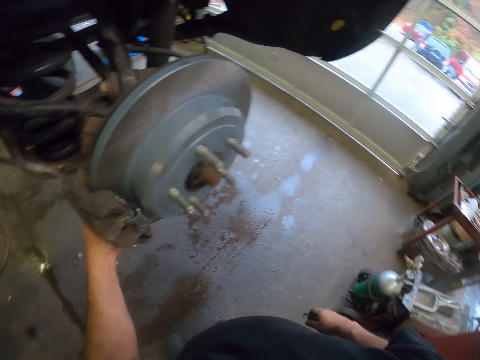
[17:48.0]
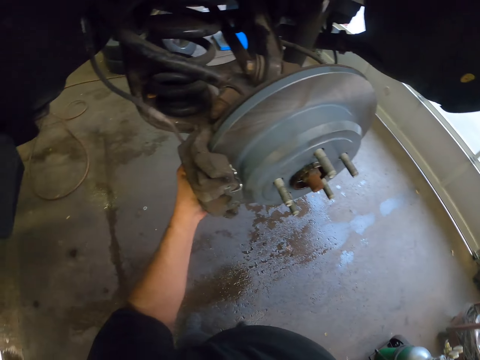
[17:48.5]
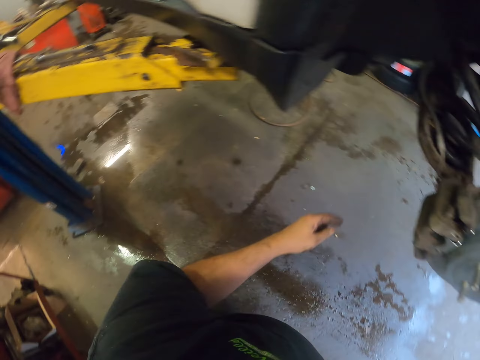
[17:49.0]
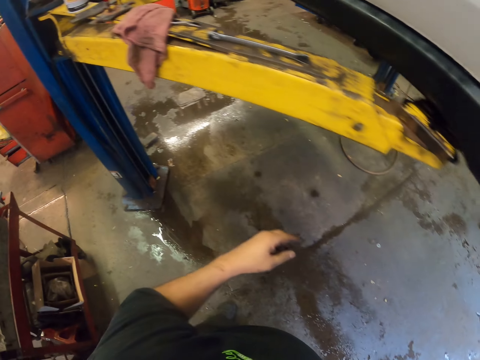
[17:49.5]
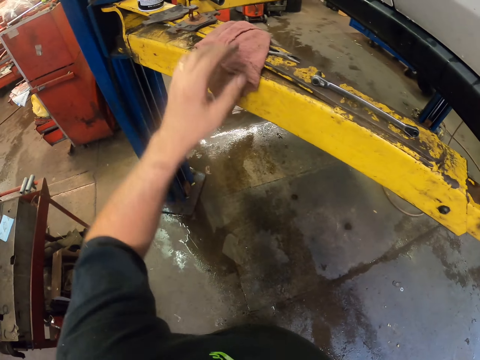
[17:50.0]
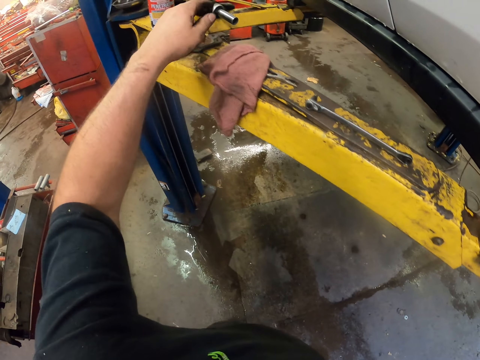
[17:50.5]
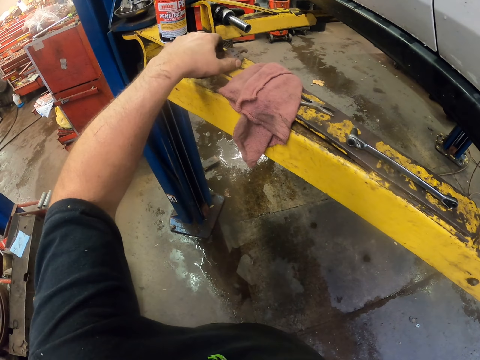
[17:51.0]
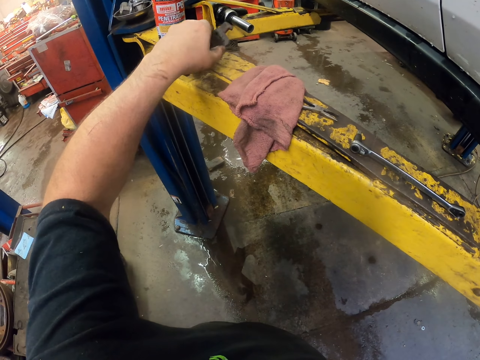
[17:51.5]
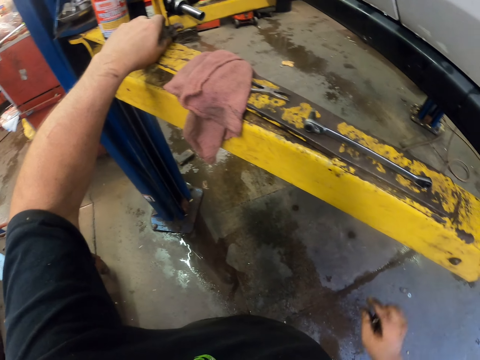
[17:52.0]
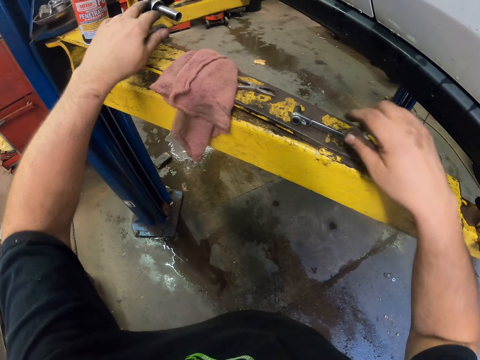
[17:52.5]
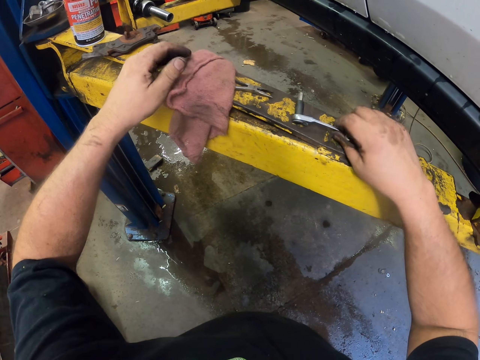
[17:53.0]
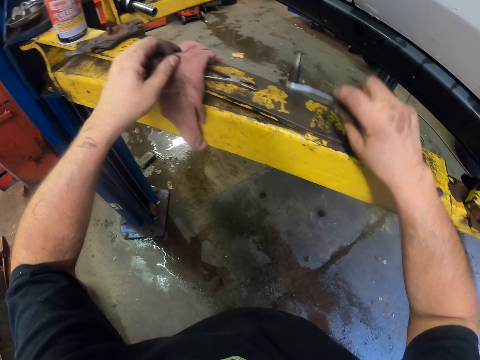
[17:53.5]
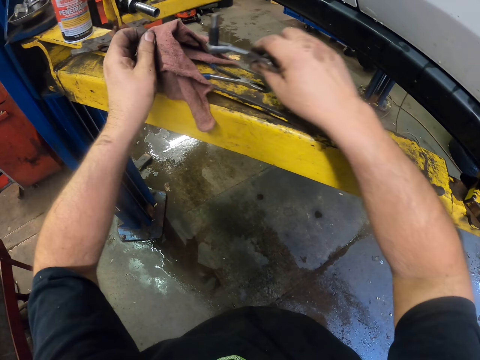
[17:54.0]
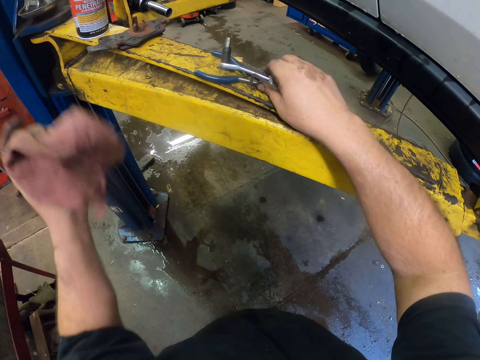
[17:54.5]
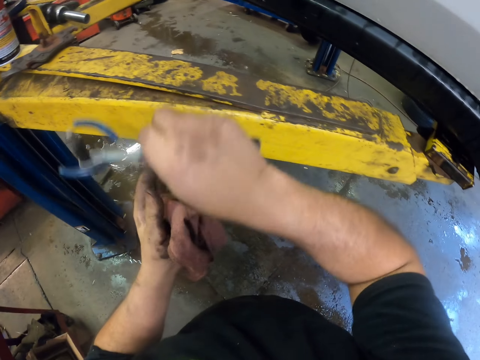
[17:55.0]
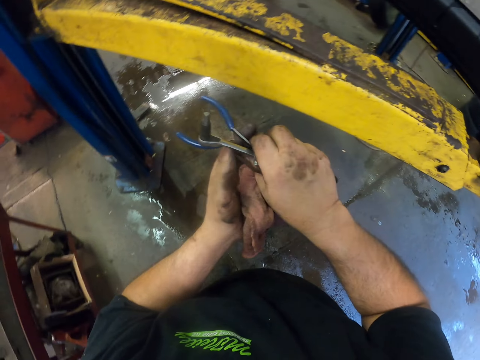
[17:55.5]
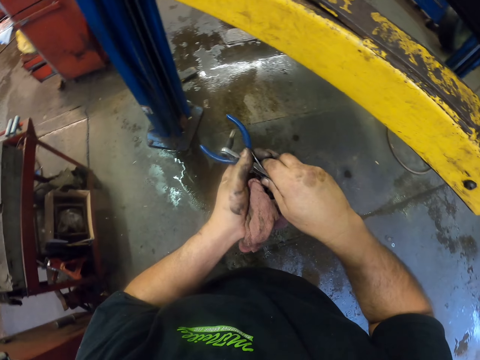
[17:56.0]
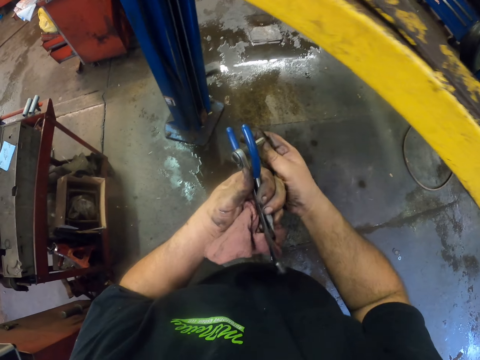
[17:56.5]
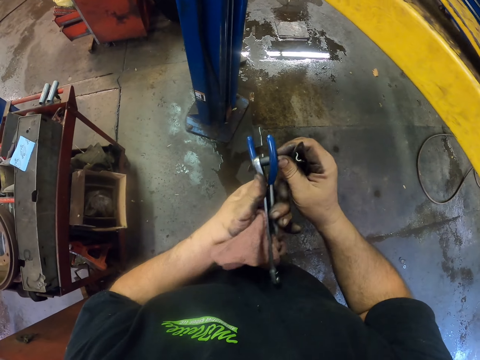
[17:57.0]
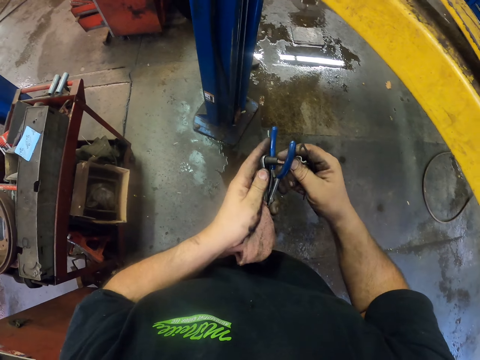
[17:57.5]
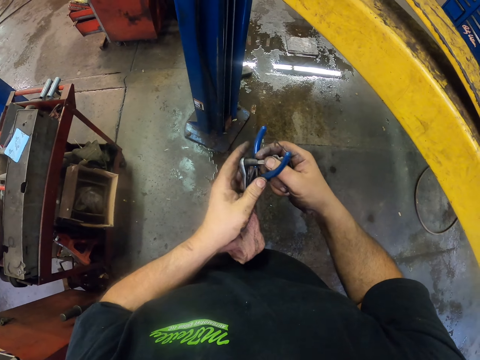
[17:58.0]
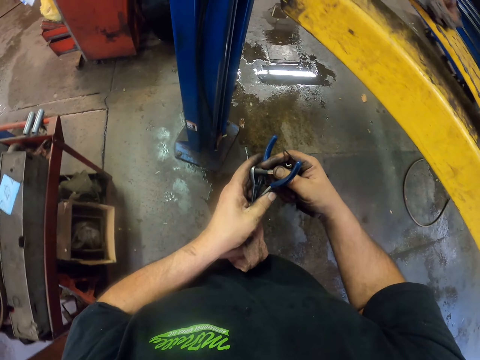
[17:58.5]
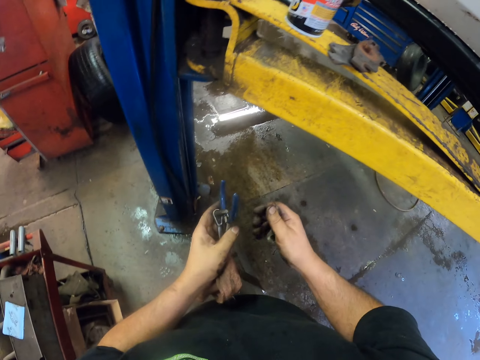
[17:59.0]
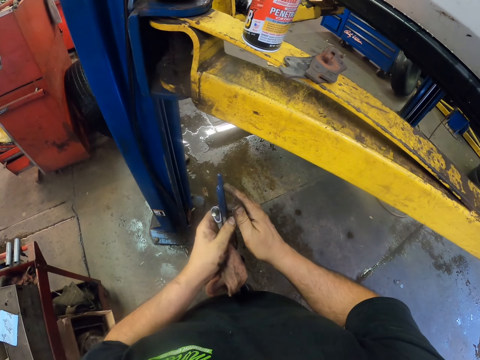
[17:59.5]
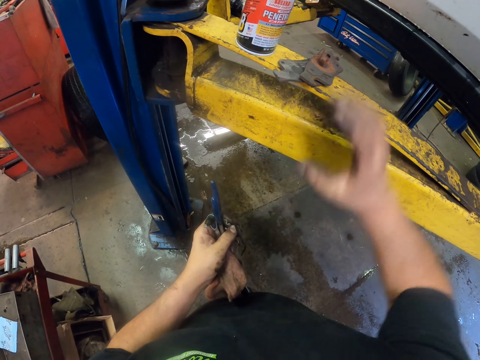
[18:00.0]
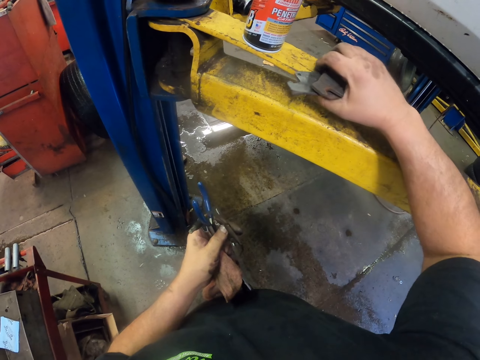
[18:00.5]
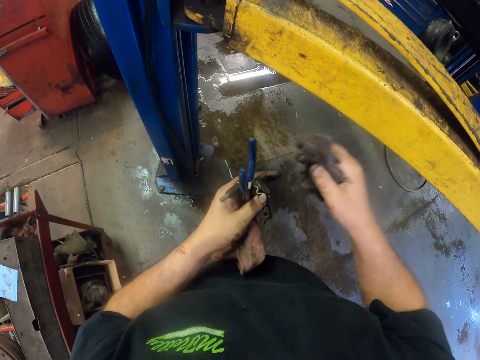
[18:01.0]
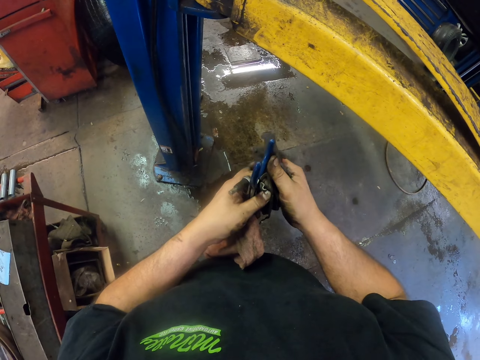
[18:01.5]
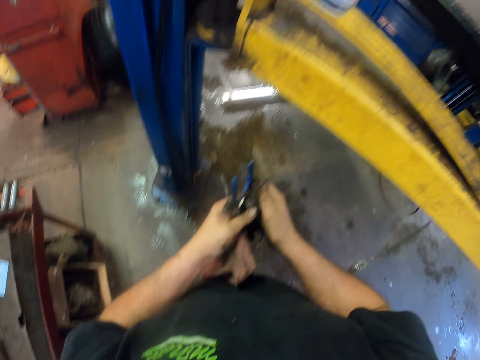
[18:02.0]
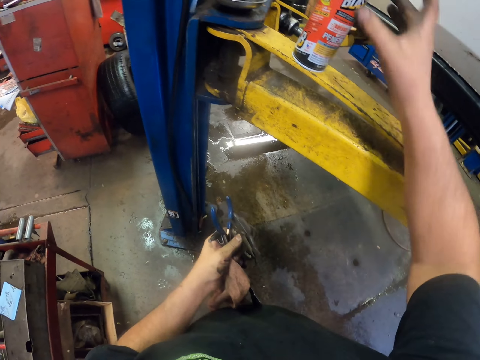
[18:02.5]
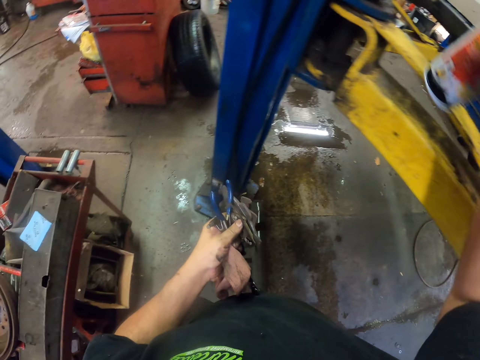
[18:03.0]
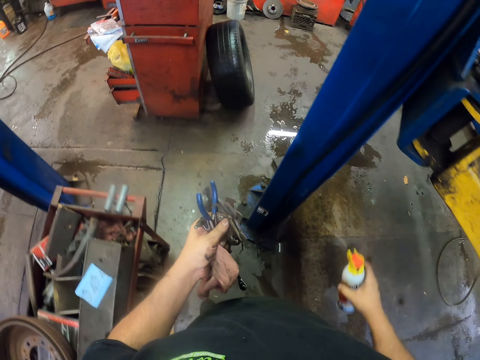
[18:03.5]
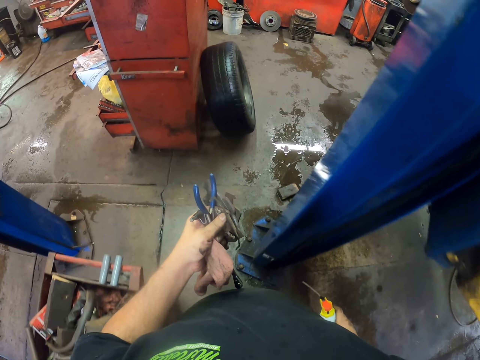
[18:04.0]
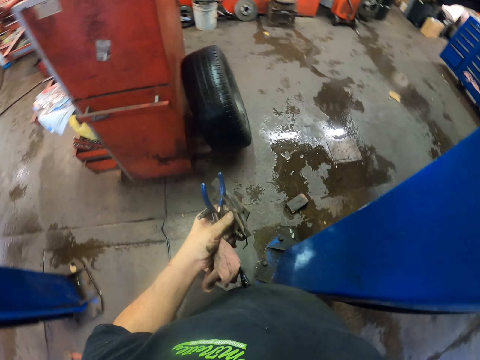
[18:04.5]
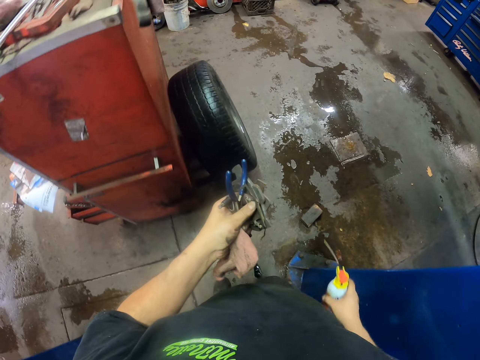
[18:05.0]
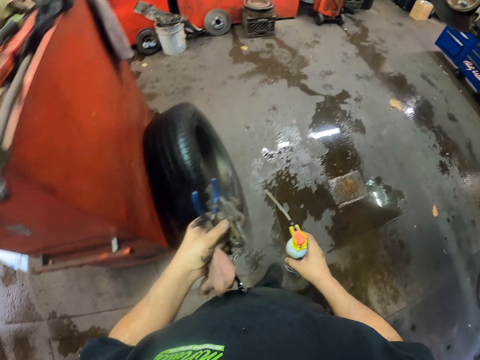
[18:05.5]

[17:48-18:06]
The camera wearer puts something aside. They pick up a spanner or socket nut driver, a hand towel and pliers. They put the socket nut driver on the other hand. They press the socket nut driver tip. They put something on the hand. They pick up the metal. They put the metal on the hand. They pick up a spray bottle. They walk to the tool box.

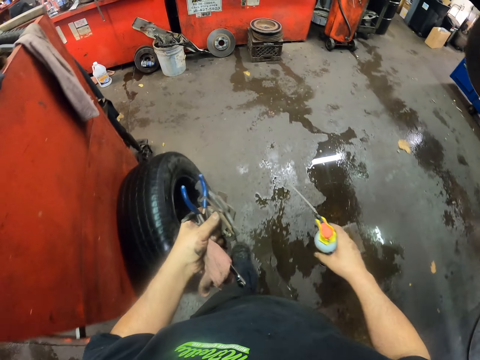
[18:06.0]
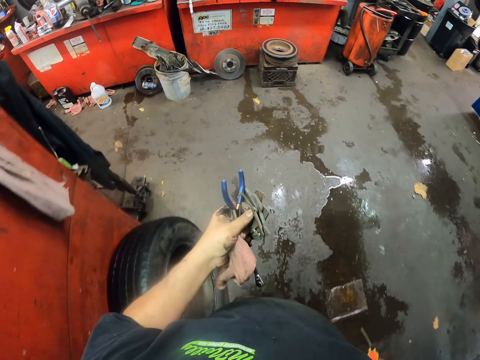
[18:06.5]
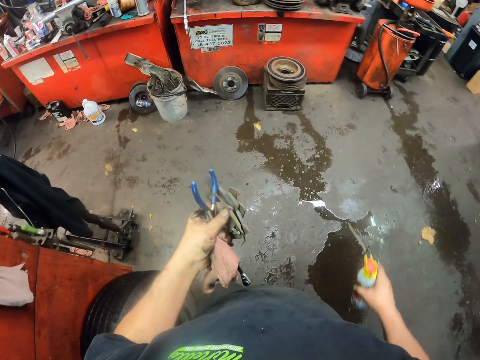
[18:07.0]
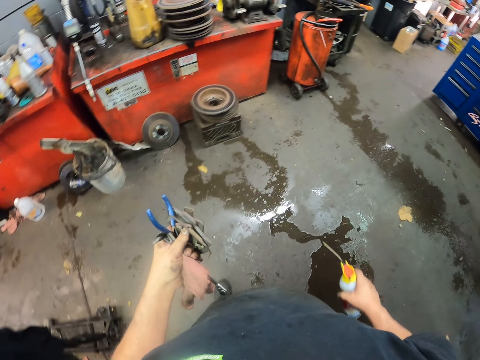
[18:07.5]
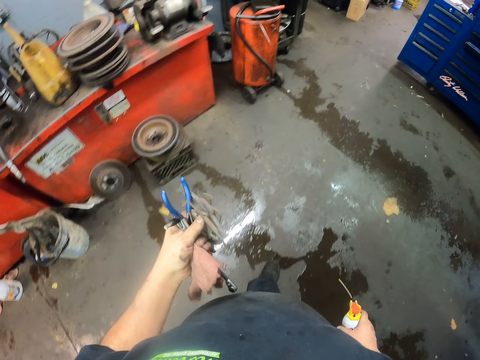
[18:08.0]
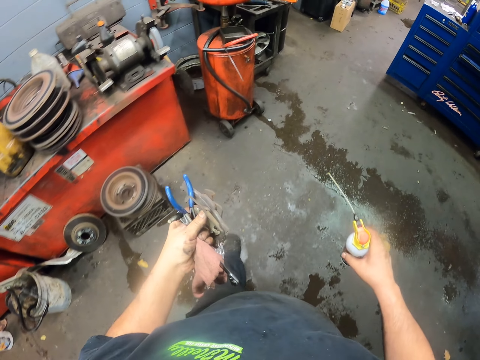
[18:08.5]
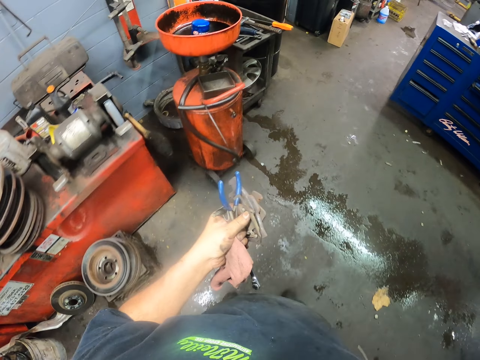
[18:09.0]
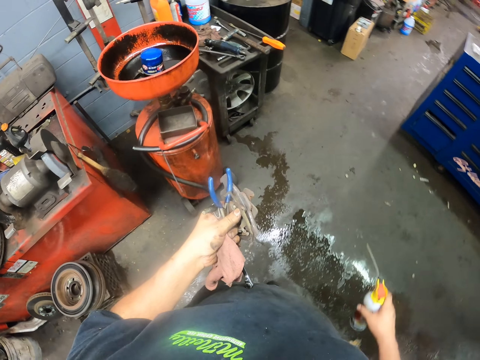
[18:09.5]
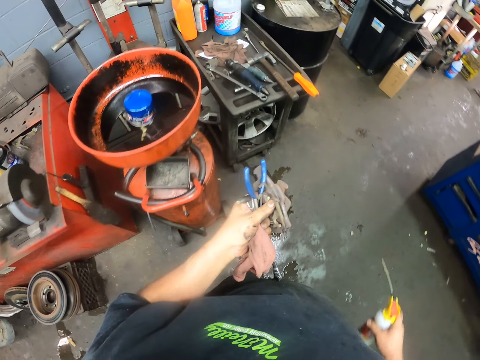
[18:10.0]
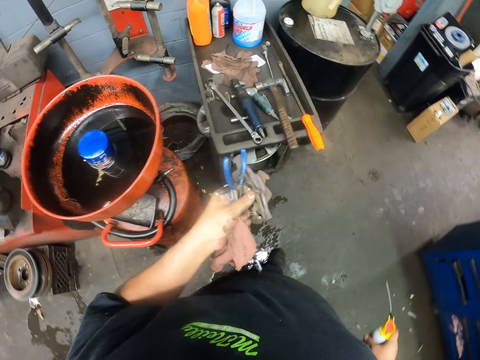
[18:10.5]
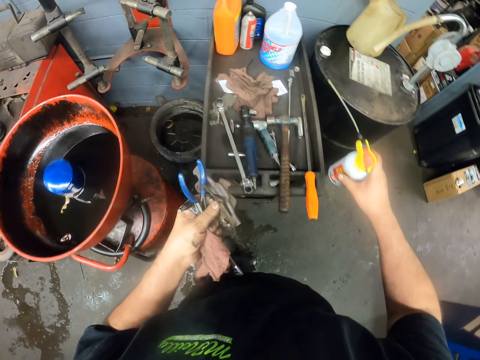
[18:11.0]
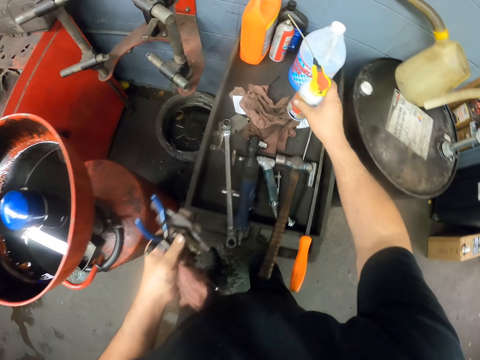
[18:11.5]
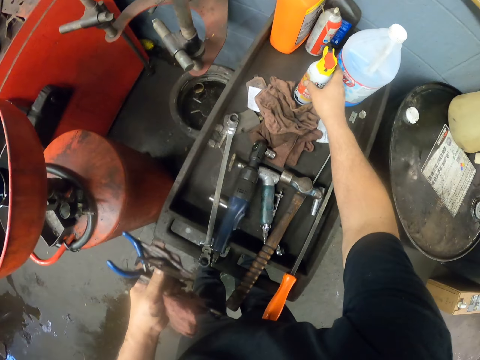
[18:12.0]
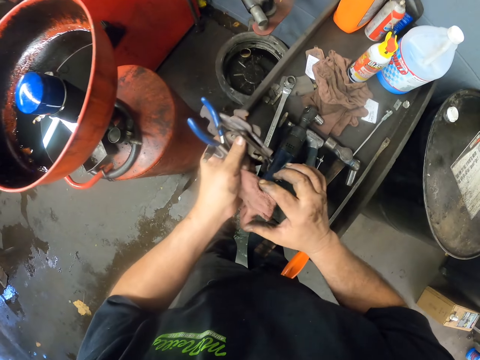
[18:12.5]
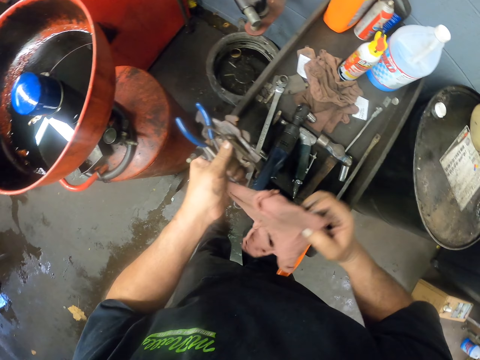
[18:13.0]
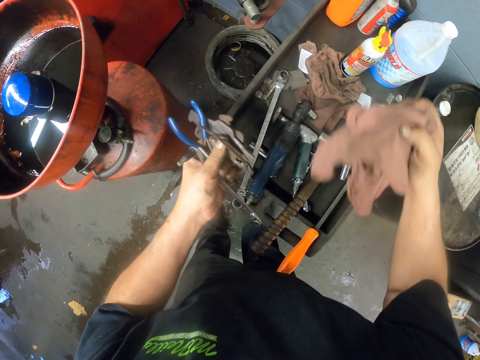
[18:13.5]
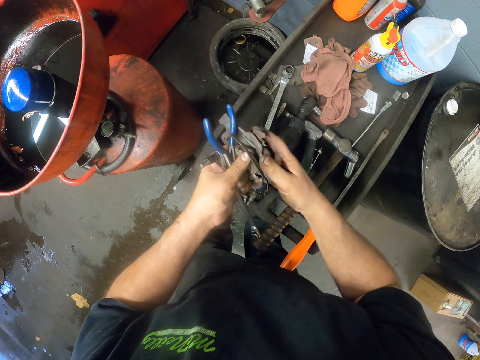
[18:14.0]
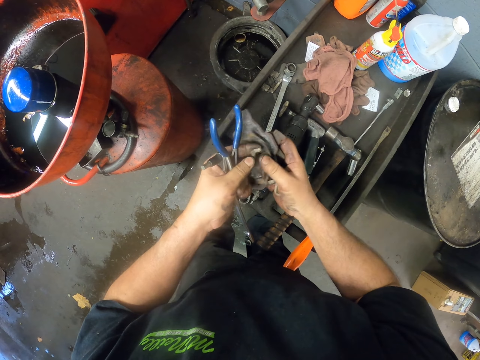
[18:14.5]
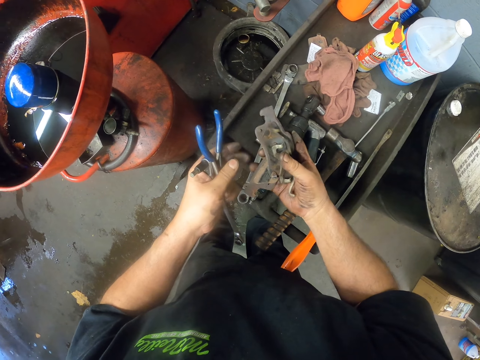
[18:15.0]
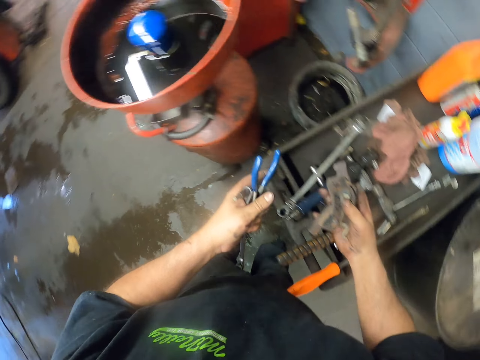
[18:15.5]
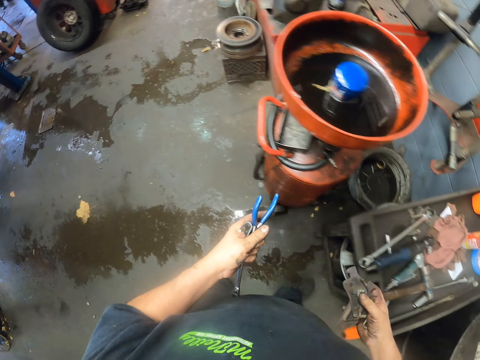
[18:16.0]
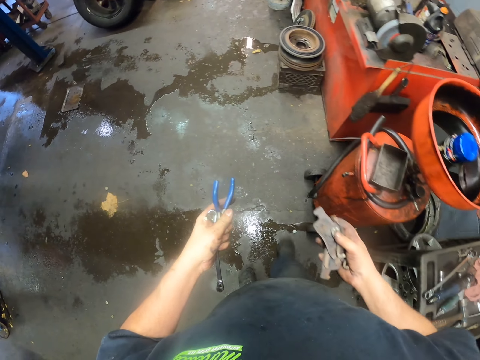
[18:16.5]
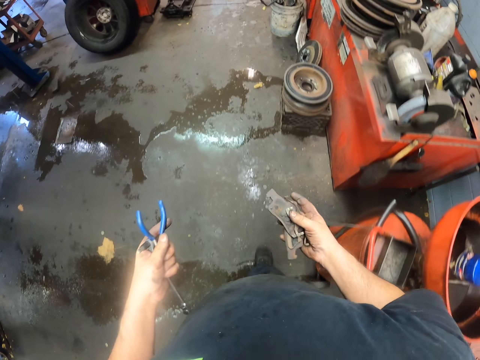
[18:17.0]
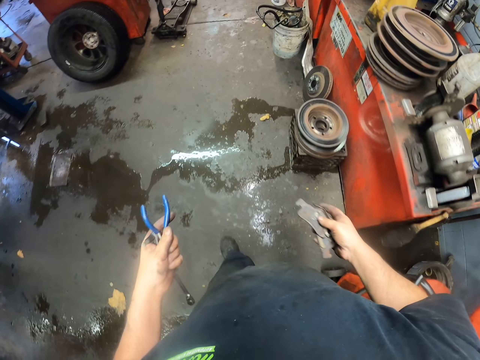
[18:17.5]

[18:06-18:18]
The camera wearer puts the spray bottle on a stand. They put the hand towel on a stand. They pick up the hand towel. They hold something in the hand. They walk.
